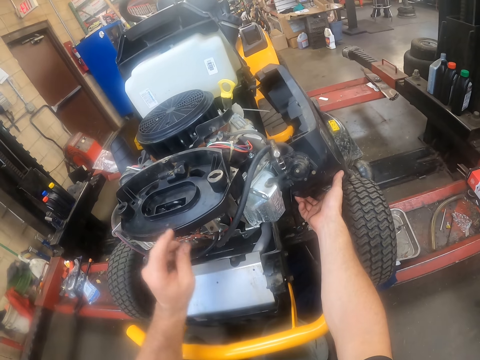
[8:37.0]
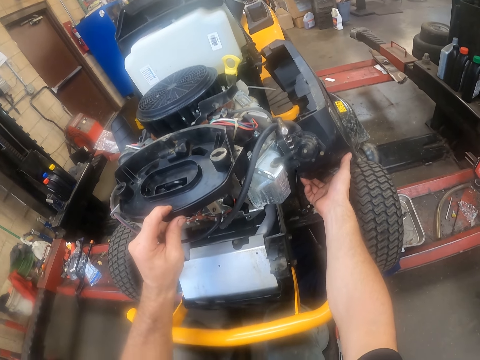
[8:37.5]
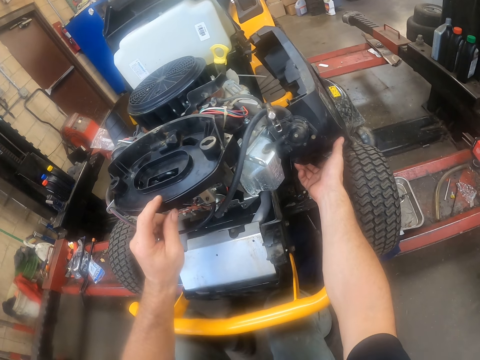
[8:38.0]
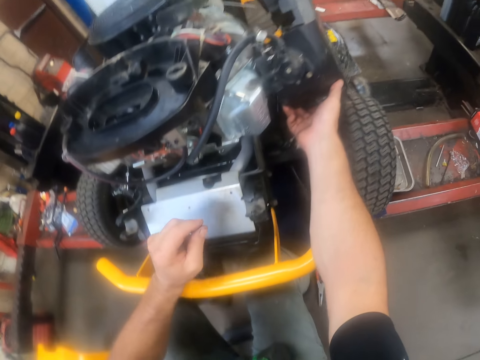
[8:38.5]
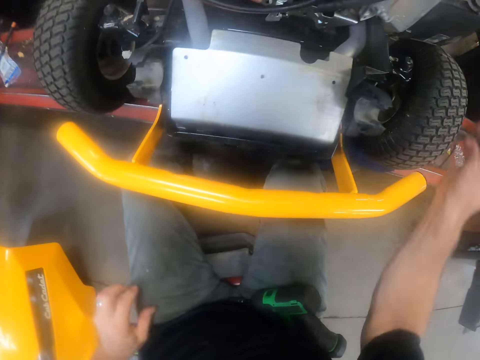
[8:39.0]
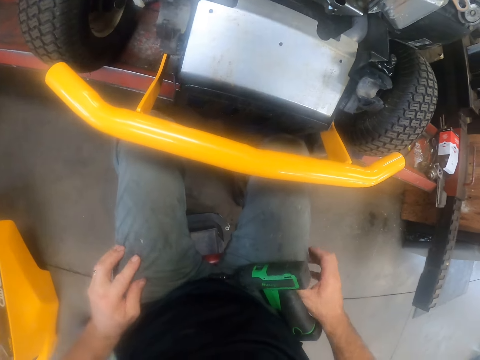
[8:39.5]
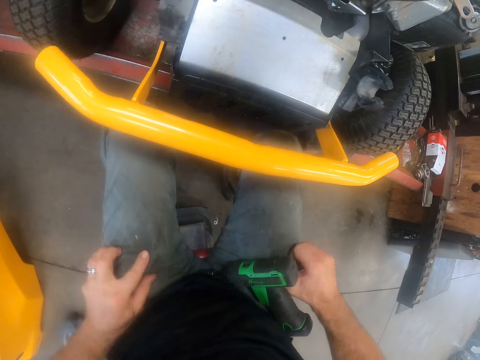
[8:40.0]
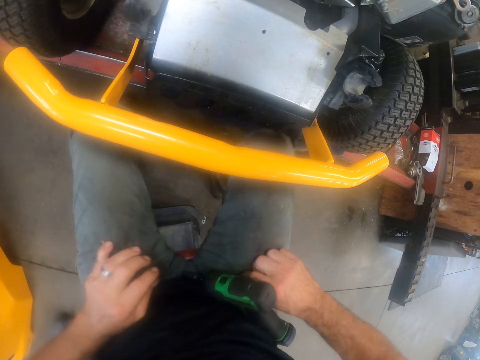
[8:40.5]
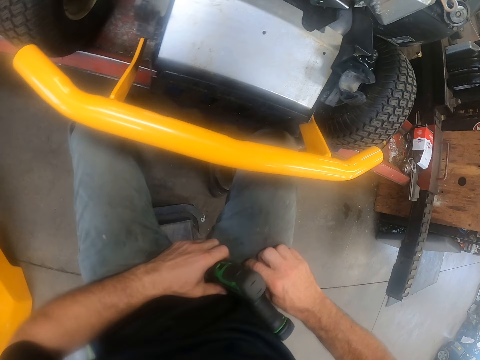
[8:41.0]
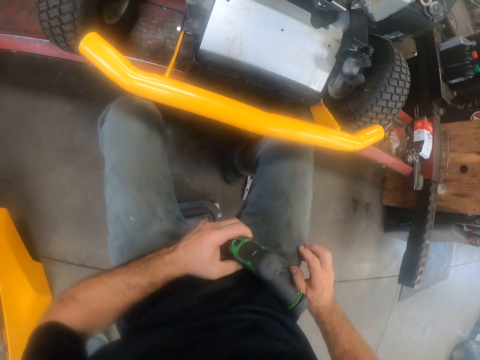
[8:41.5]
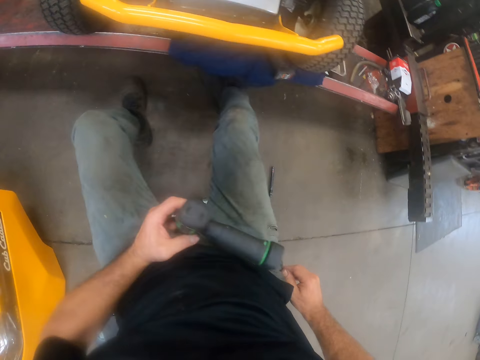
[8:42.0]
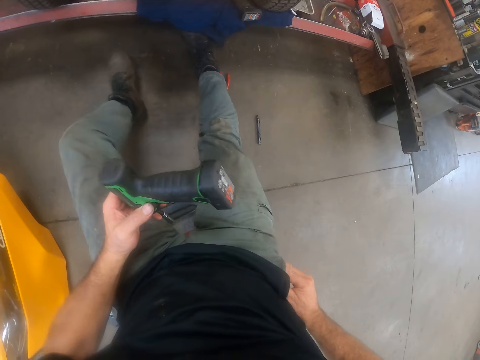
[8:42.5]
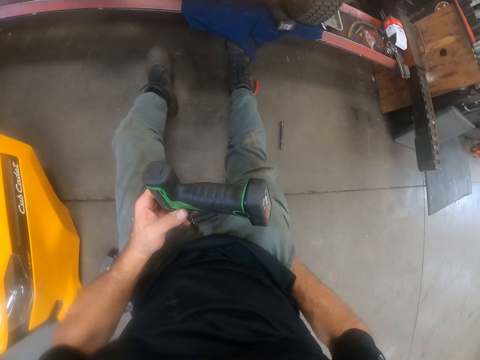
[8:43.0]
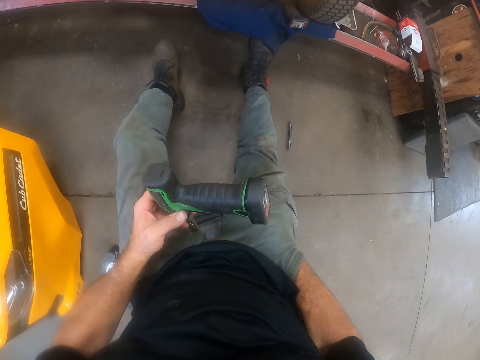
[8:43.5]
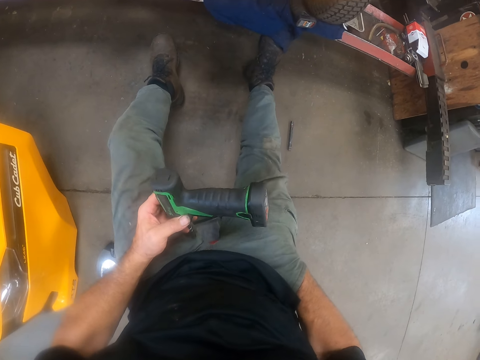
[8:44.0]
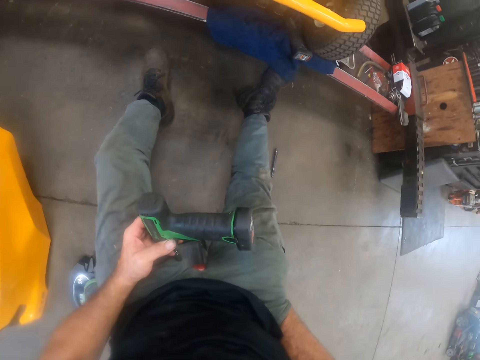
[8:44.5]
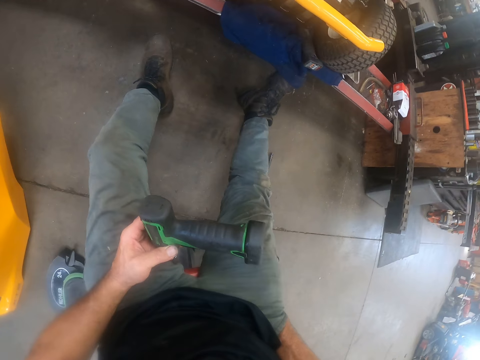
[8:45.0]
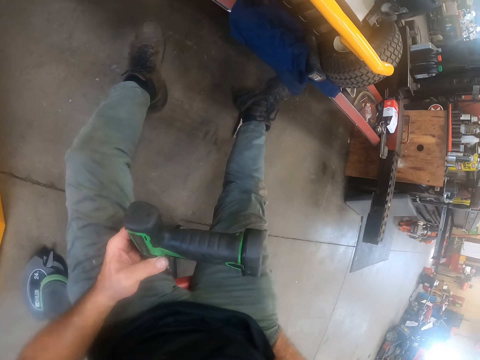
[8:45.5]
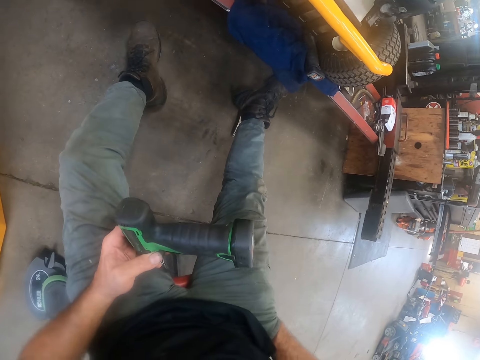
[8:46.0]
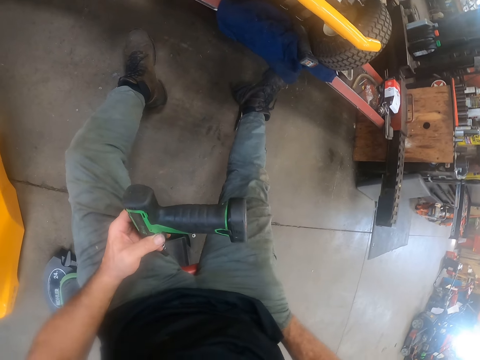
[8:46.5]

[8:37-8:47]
The camera wearer takes out a screw from his pocket with his right hand. He takes a drill machine. He puts his hand in the pocket.

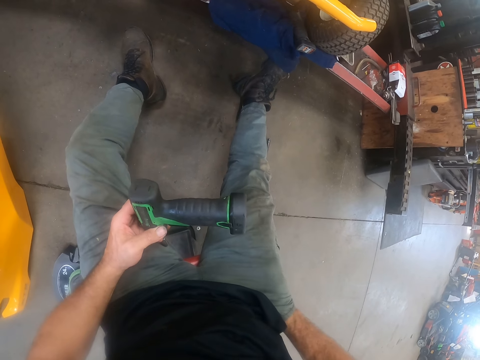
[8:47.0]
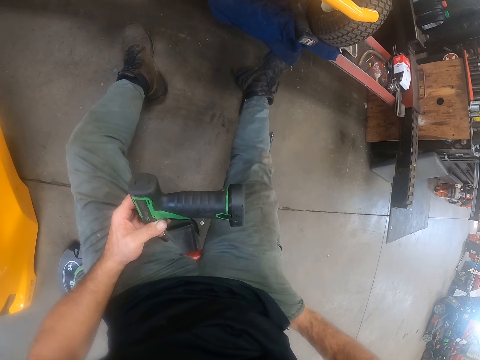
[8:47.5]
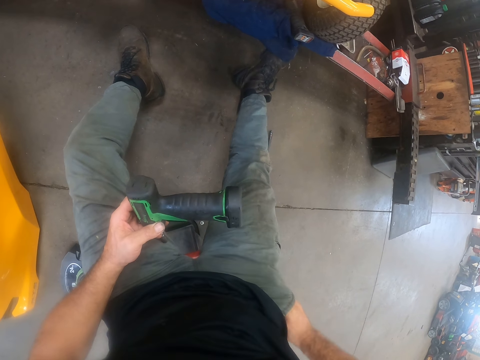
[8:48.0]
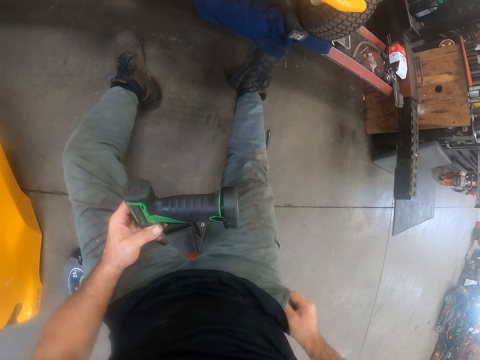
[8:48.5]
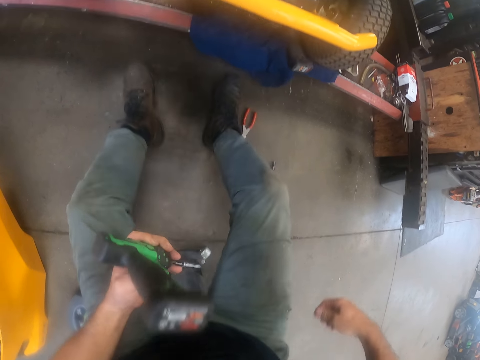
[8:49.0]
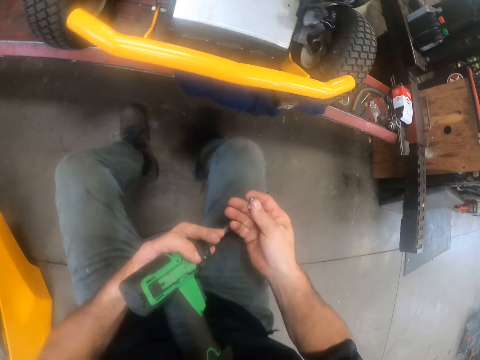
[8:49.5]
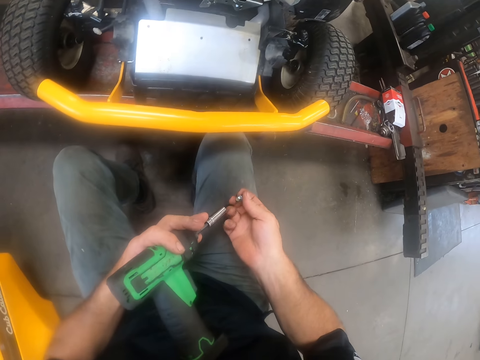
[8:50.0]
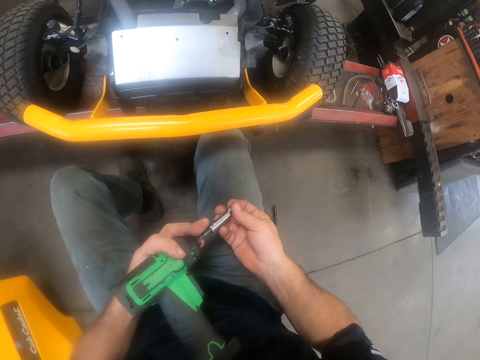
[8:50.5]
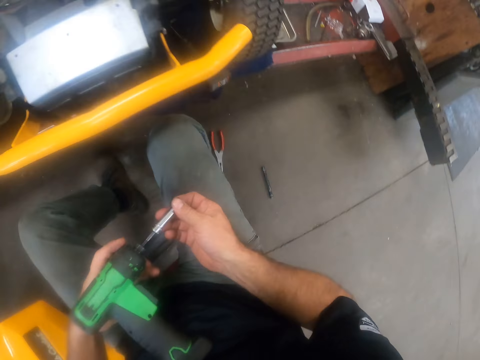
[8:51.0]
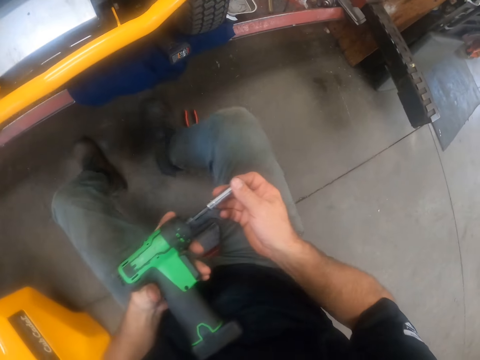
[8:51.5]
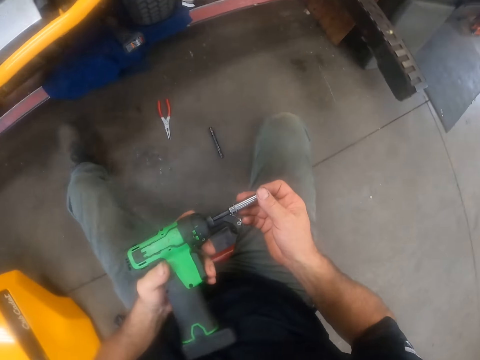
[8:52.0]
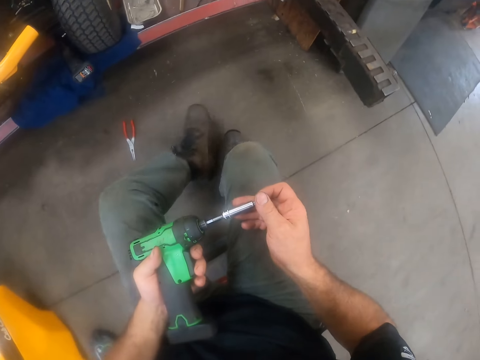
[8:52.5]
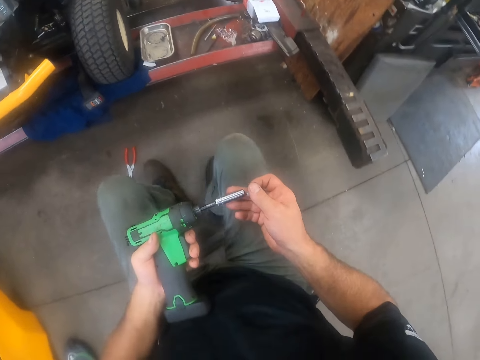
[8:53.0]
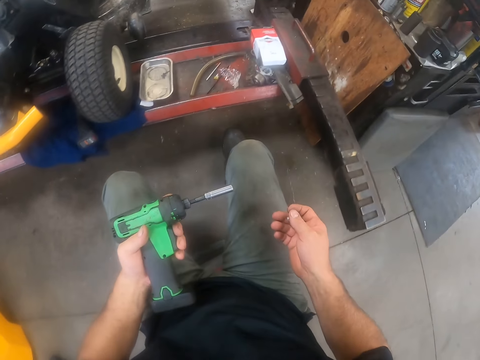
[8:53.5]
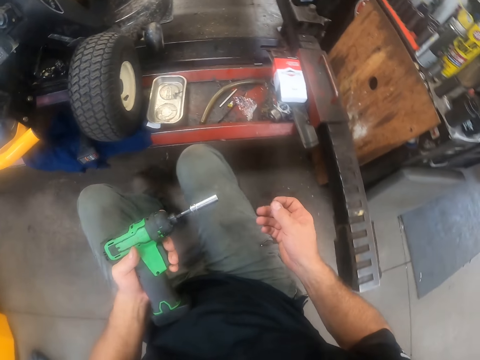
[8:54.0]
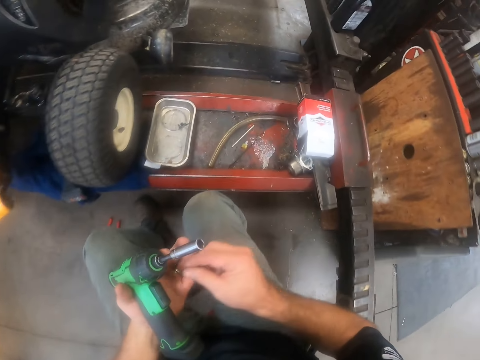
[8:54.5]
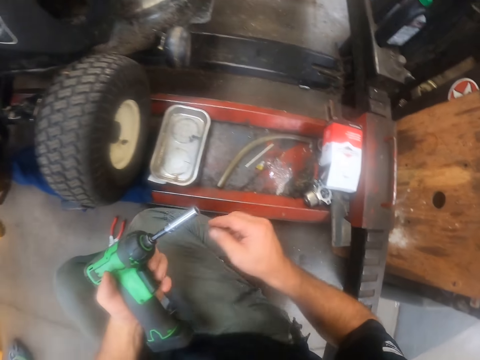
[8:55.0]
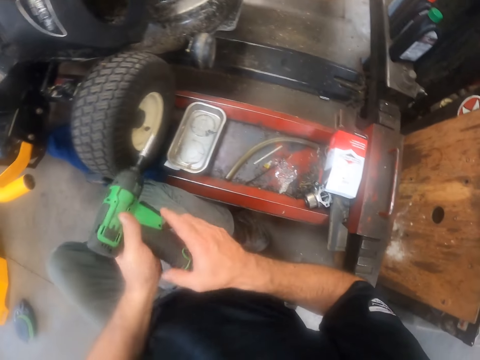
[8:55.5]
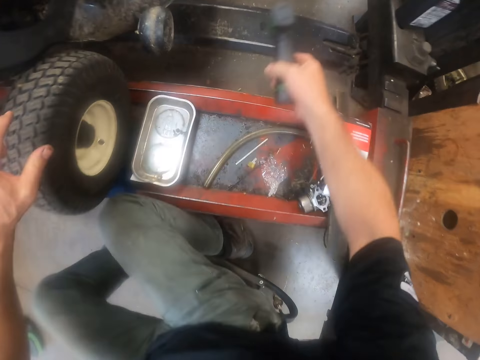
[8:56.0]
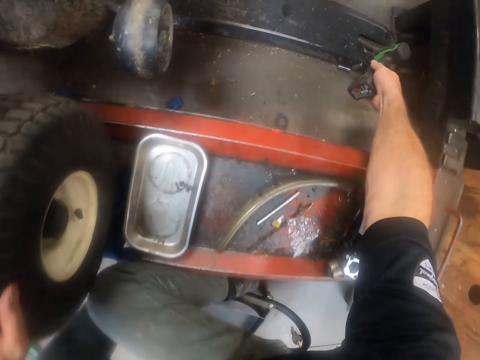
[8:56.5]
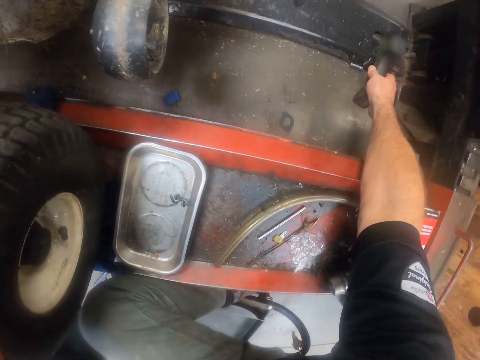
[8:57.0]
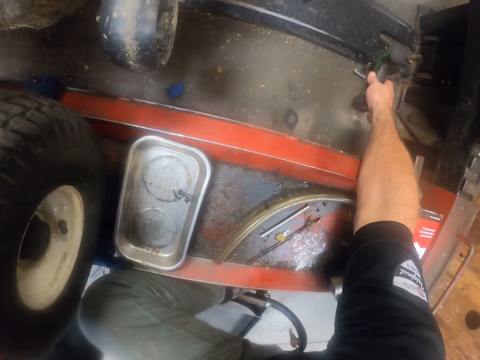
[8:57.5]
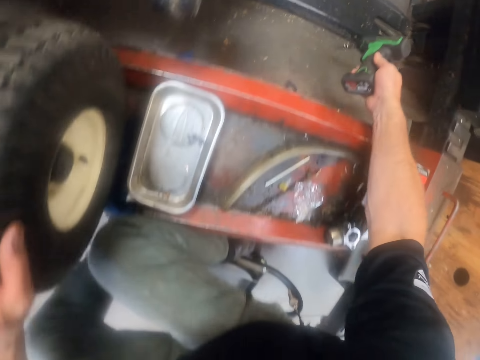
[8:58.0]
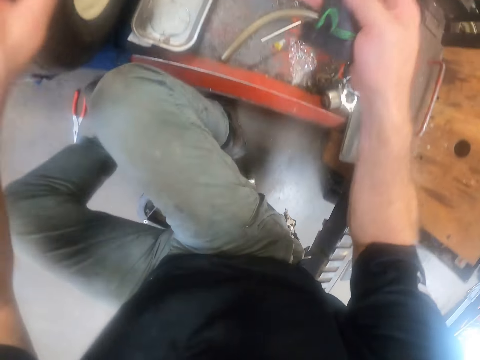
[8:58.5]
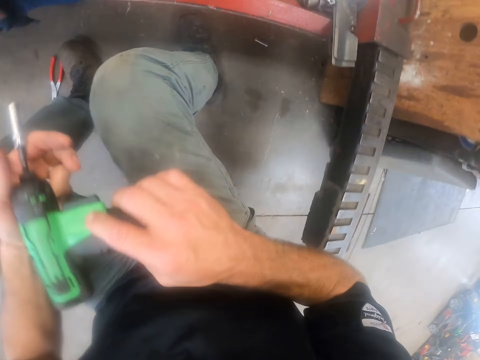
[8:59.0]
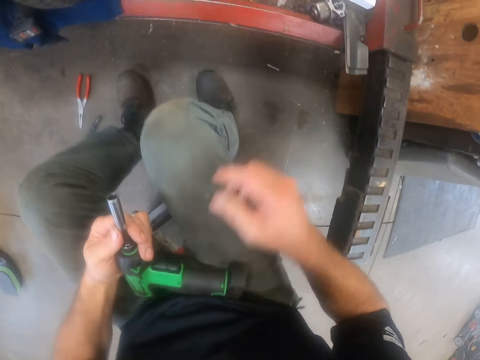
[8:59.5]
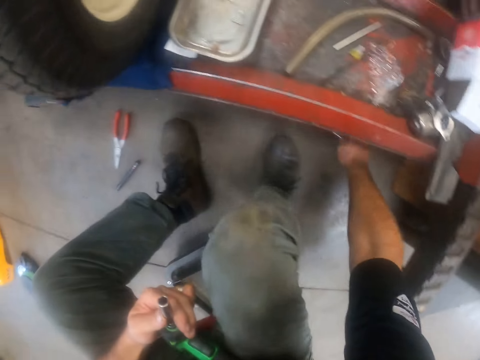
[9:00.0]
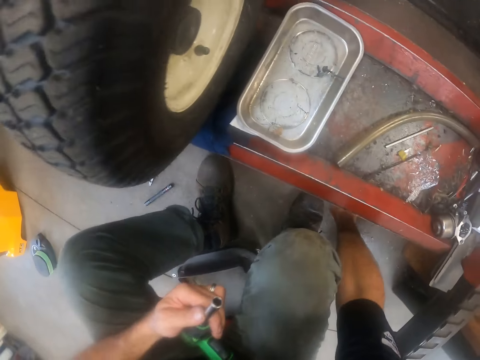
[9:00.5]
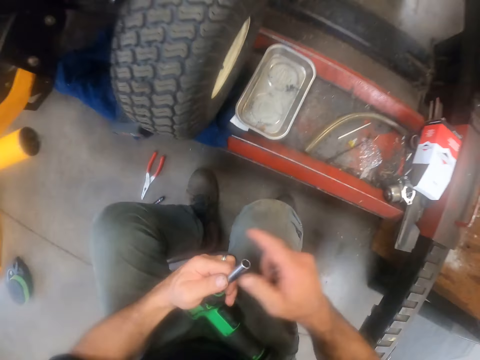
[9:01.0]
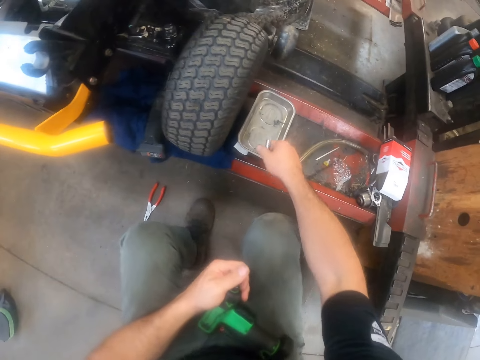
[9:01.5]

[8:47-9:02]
The camera wearer takes a bolt from the pocket. He inserts the screw into the screw socket of the hand drill. He moves another screw socket towards him with the hand drill. He picks up the screw socket with his right hand. He removes the screw socket on the hand drill with his right hand. He drops the screw socket into the aluminium tool plate.

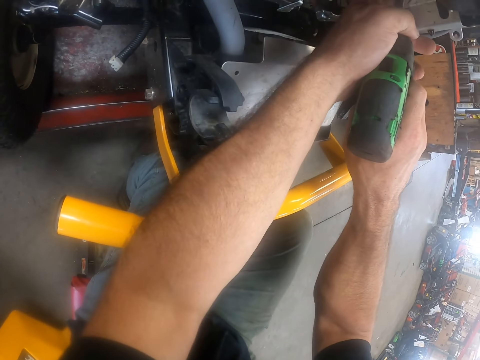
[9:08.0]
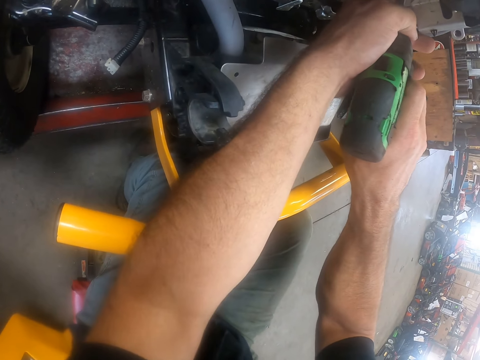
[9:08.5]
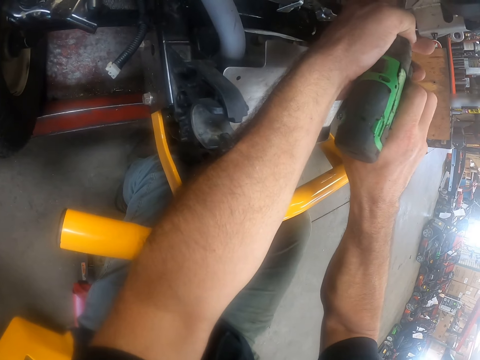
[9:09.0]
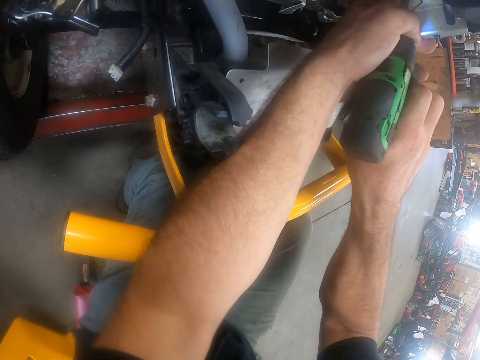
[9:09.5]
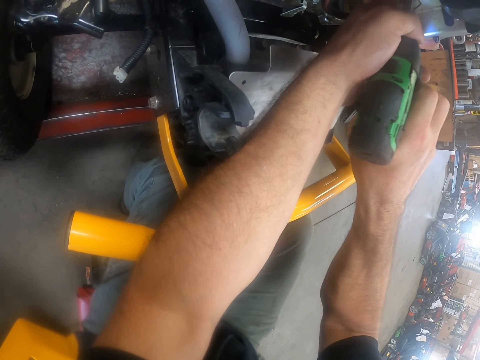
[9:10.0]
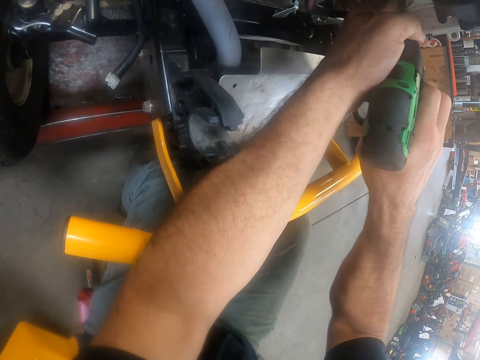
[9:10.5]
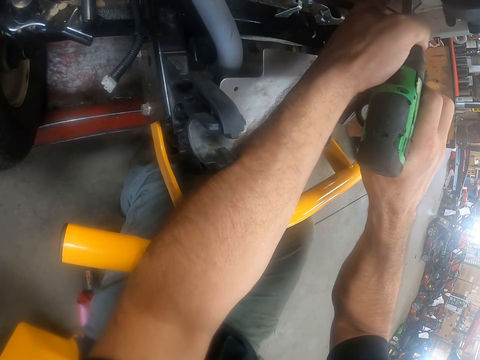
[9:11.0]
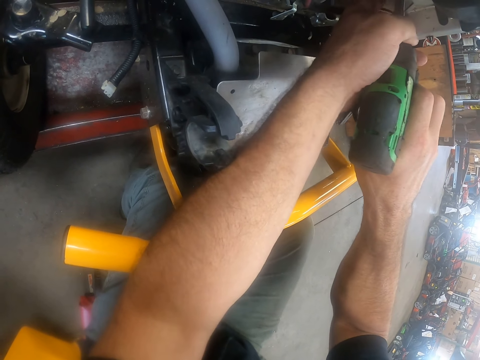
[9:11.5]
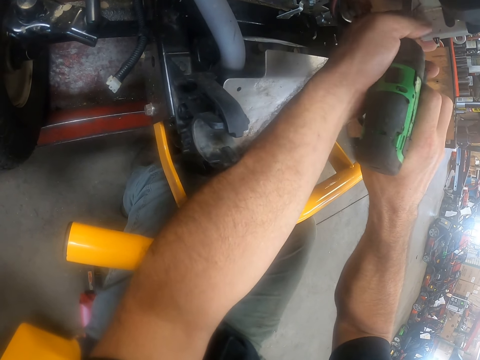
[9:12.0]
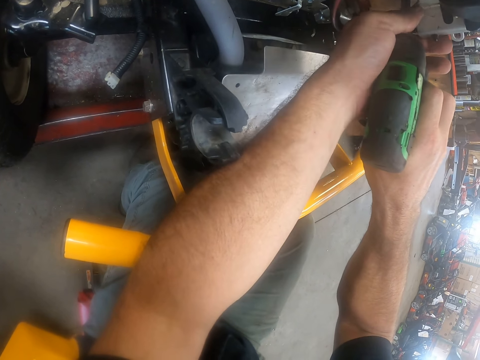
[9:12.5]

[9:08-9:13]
The camera wearer drives a bolt in the metal part on a lawn mower.
